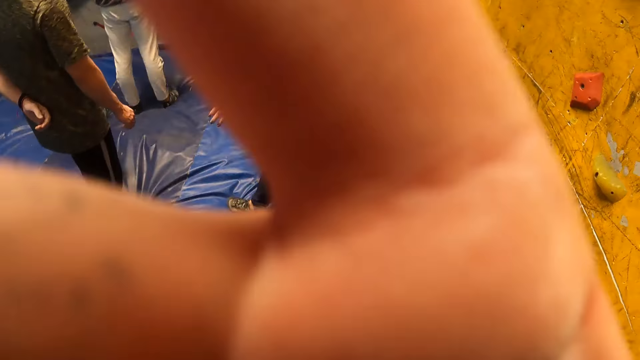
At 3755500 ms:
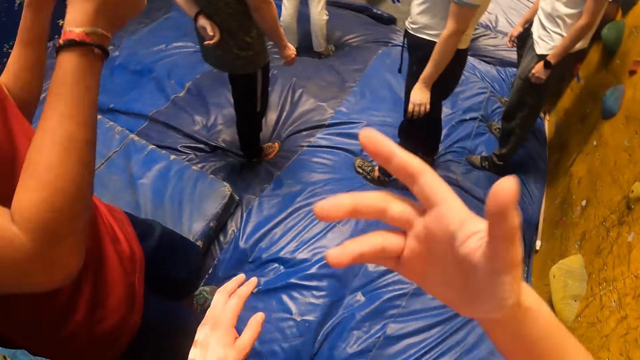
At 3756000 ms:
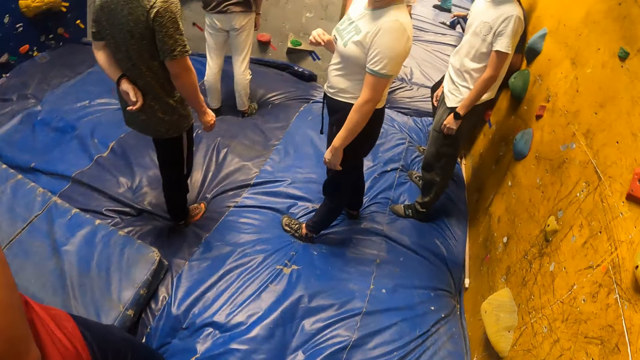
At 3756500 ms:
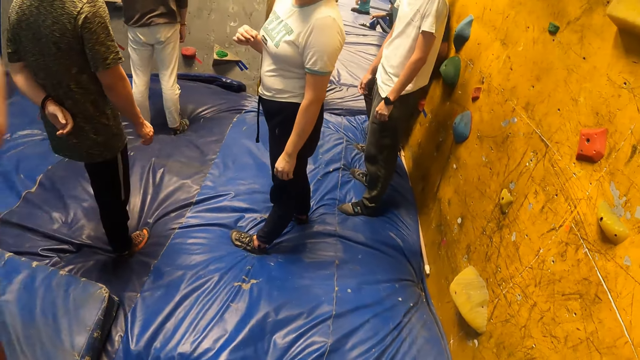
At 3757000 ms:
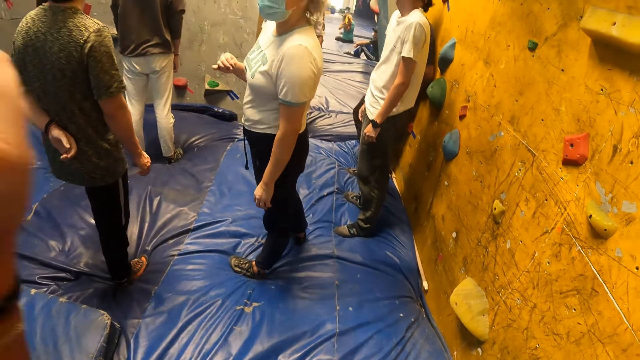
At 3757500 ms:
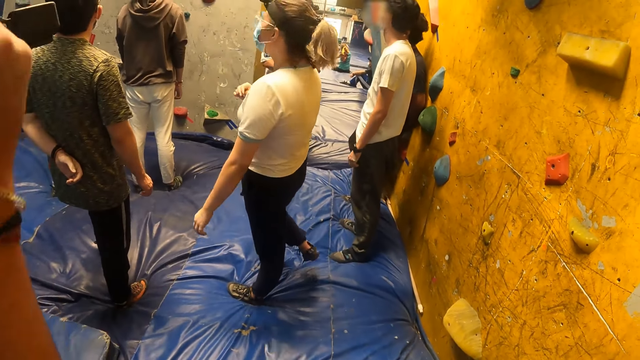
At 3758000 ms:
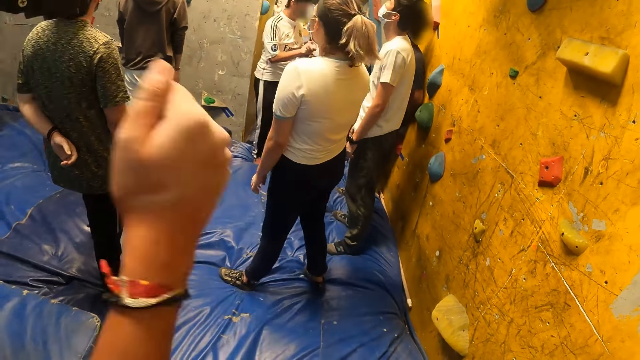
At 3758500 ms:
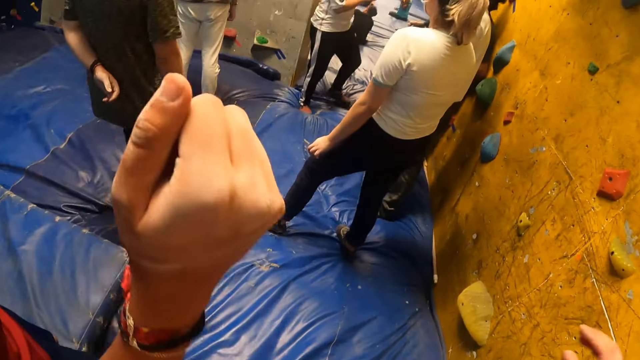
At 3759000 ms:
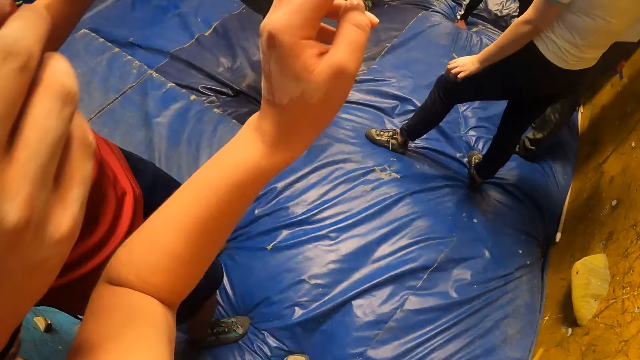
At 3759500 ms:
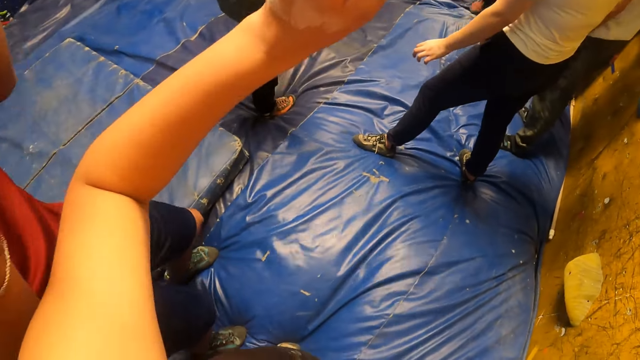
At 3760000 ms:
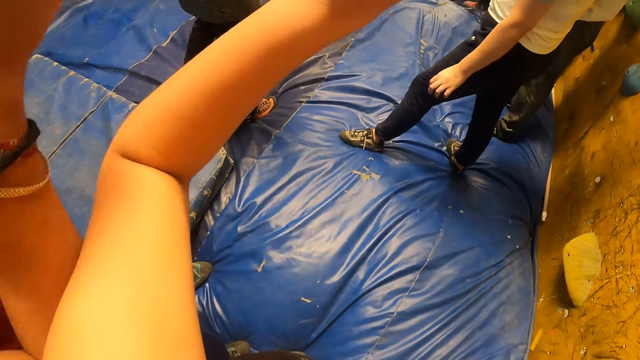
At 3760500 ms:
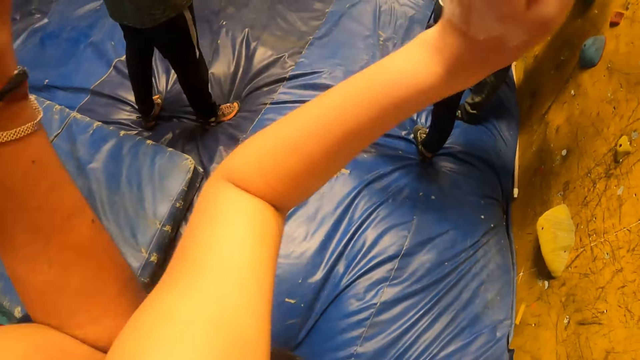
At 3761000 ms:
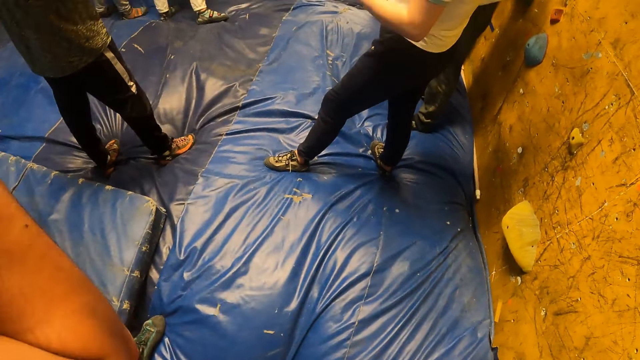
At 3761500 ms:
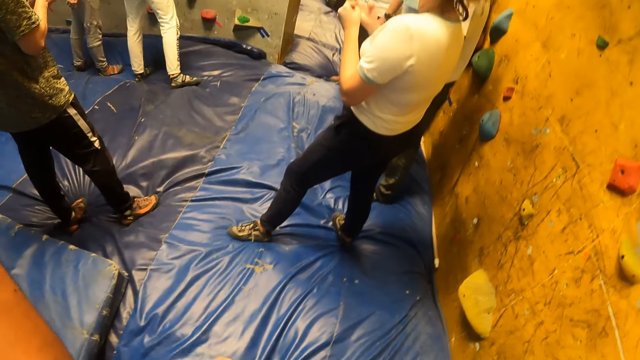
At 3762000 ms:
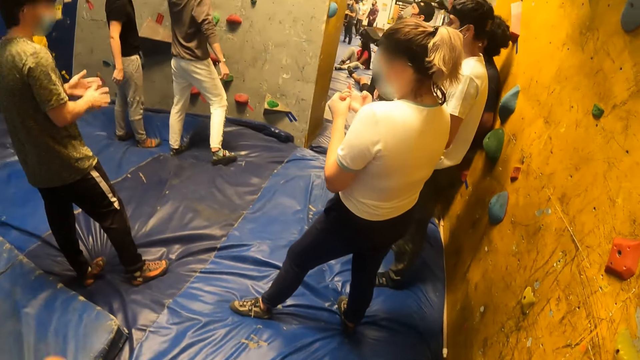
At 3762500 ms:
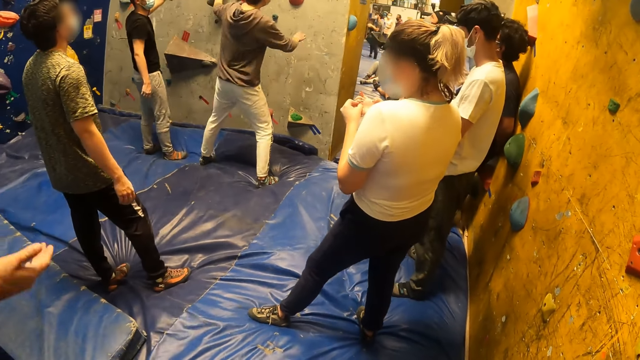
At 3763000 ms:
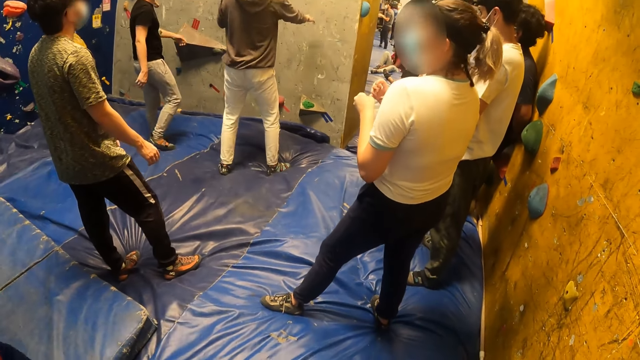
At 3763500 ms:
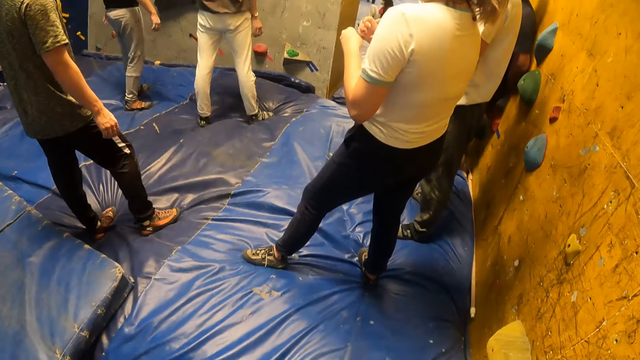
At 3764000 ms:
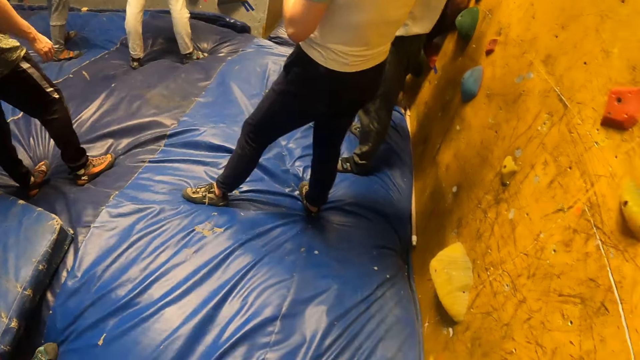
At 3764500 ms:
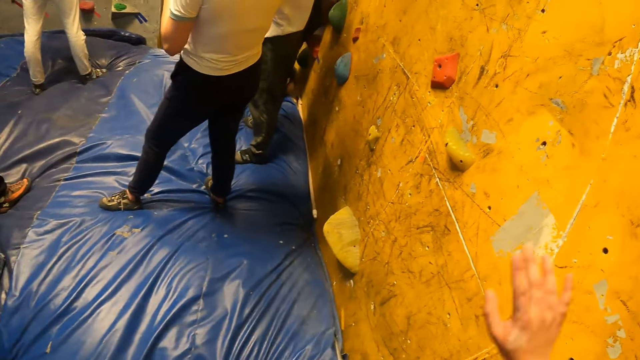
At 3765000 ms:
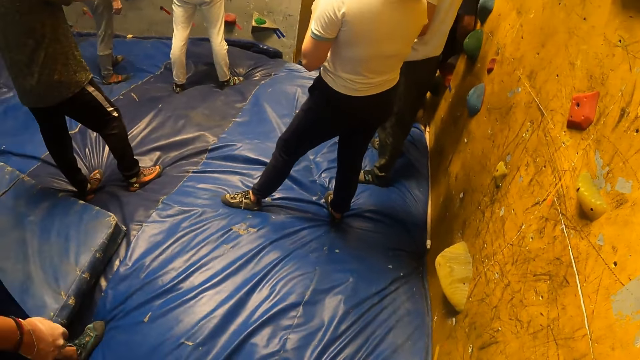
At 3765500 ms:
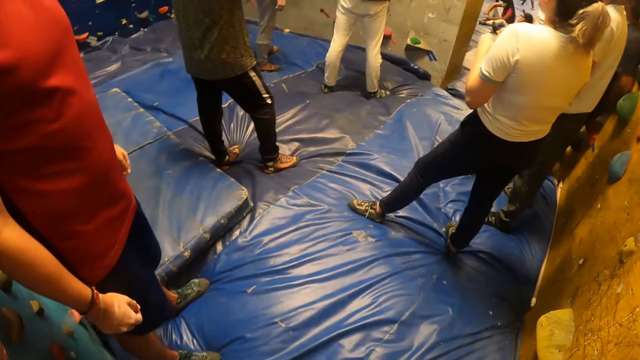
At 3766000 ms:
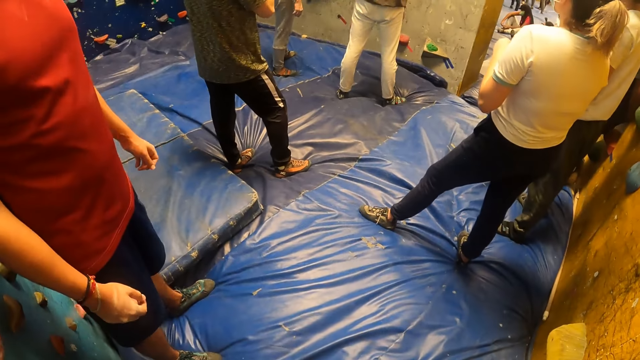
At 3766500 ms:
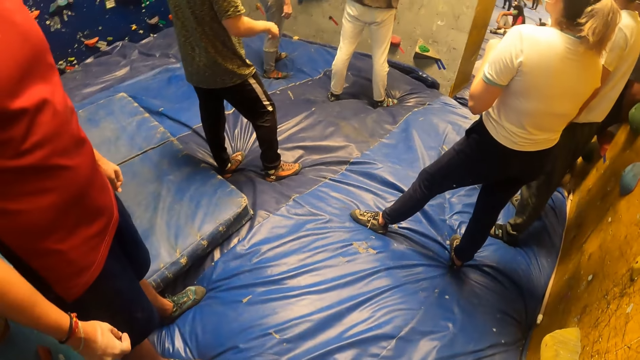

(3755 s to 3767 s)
The camera wearer adjusts the camera on her head with her right hand. She touches her face. She interacts with the man. She dances.

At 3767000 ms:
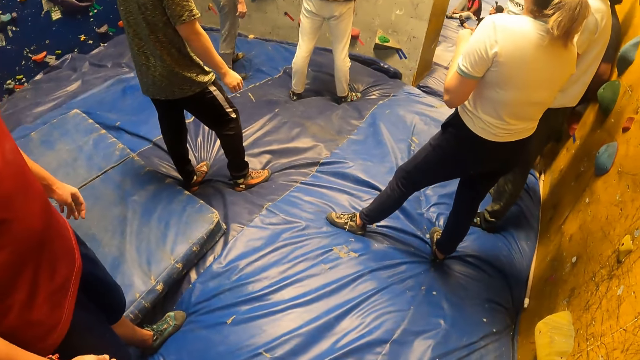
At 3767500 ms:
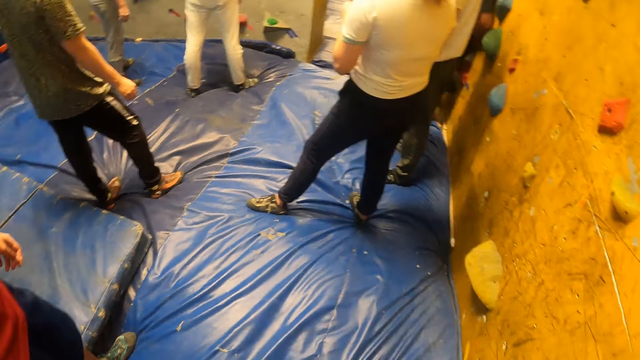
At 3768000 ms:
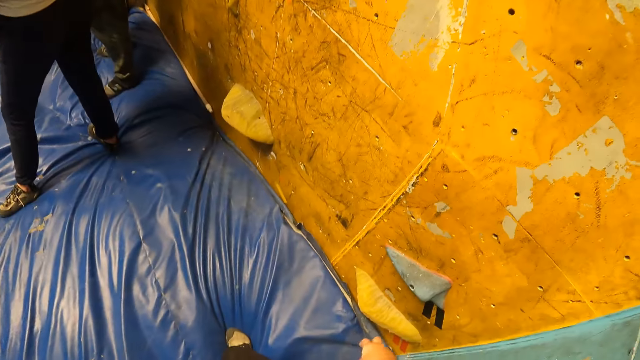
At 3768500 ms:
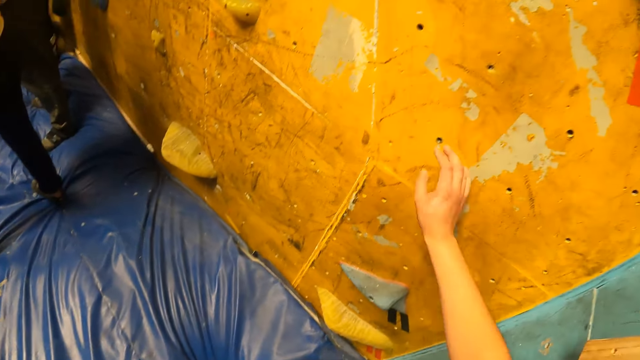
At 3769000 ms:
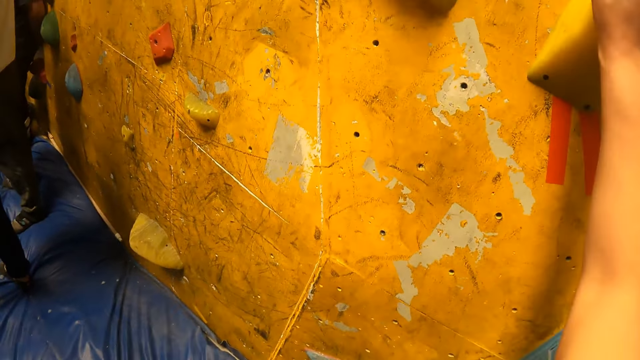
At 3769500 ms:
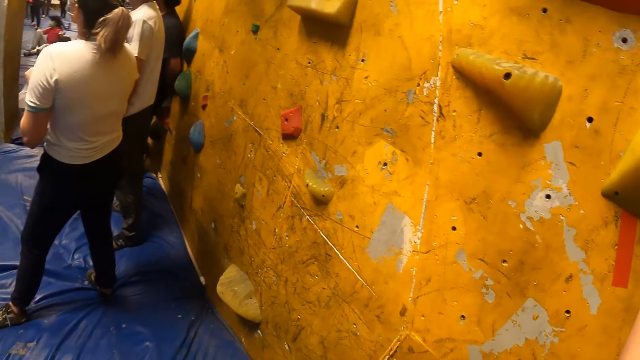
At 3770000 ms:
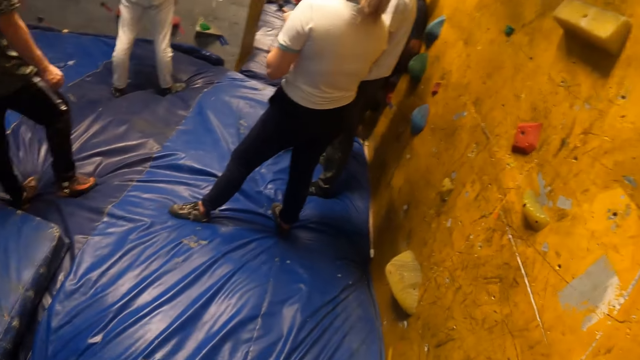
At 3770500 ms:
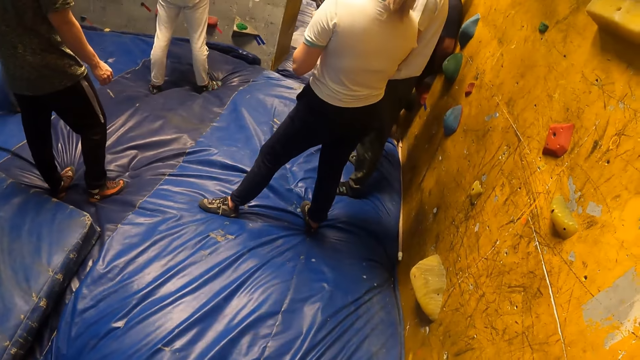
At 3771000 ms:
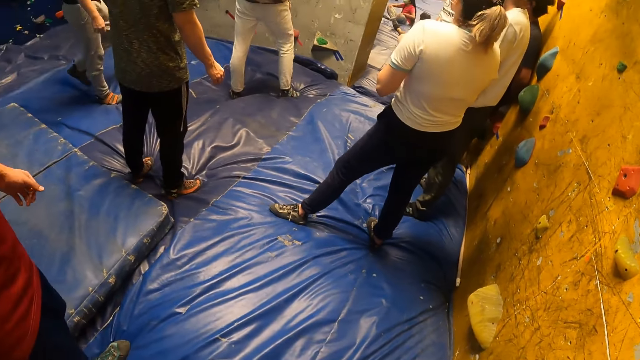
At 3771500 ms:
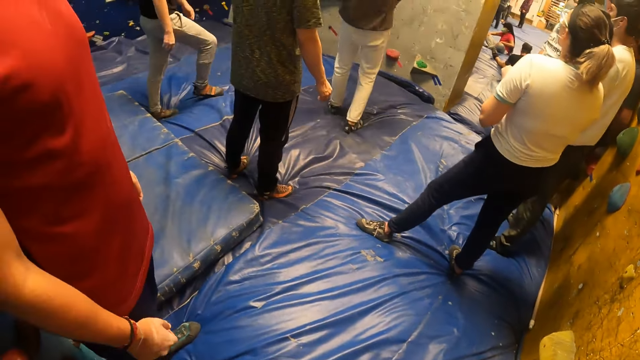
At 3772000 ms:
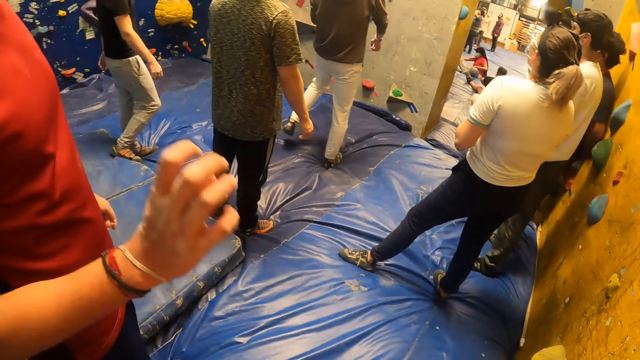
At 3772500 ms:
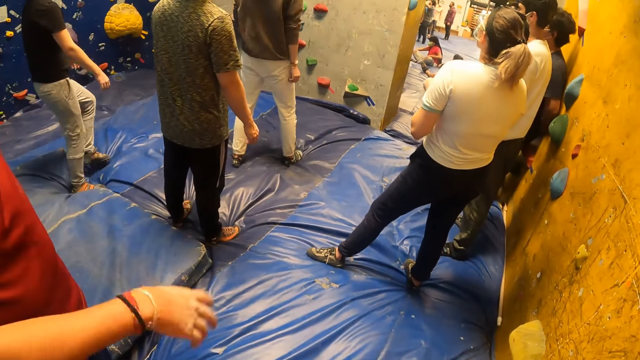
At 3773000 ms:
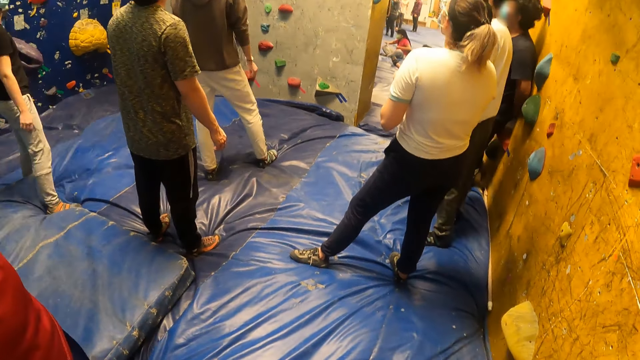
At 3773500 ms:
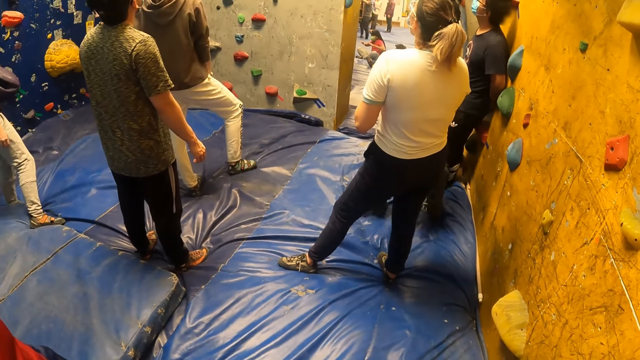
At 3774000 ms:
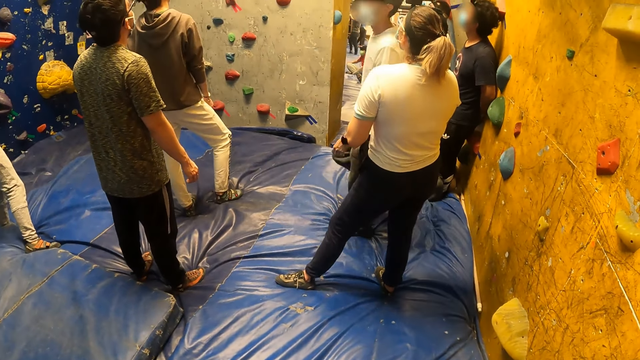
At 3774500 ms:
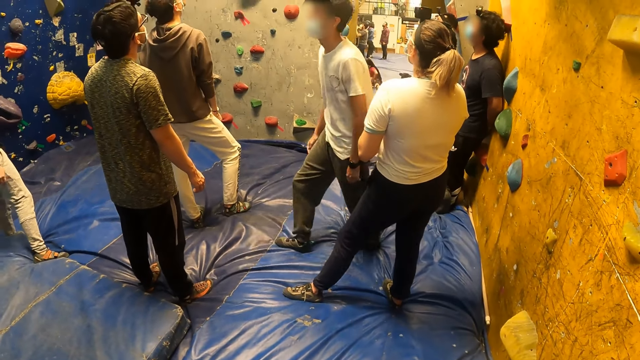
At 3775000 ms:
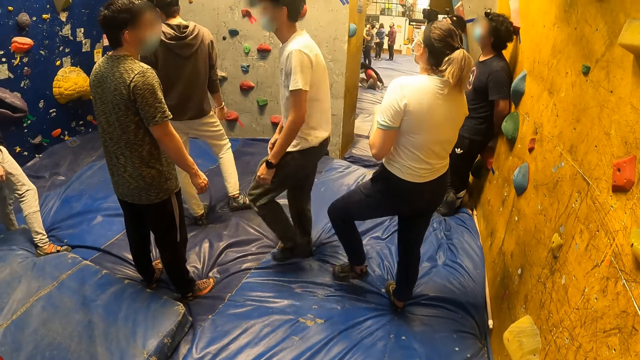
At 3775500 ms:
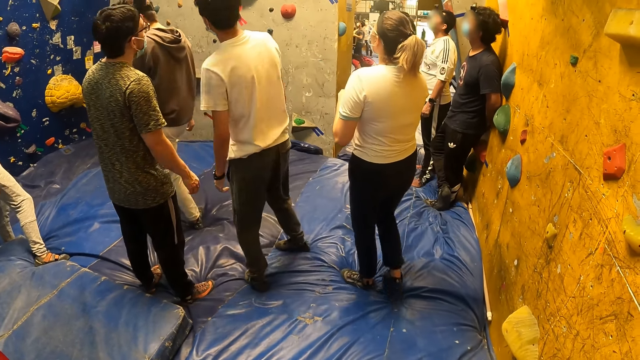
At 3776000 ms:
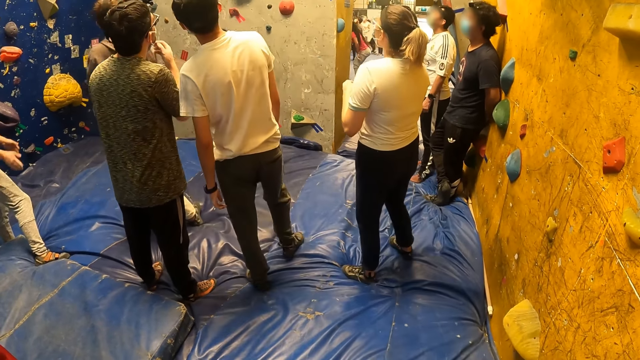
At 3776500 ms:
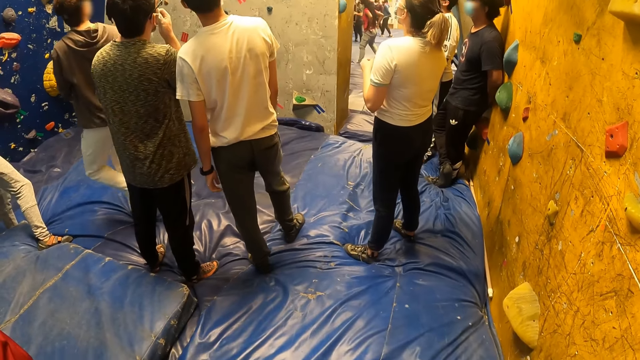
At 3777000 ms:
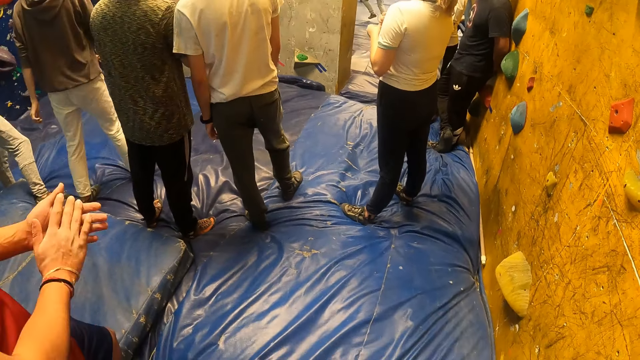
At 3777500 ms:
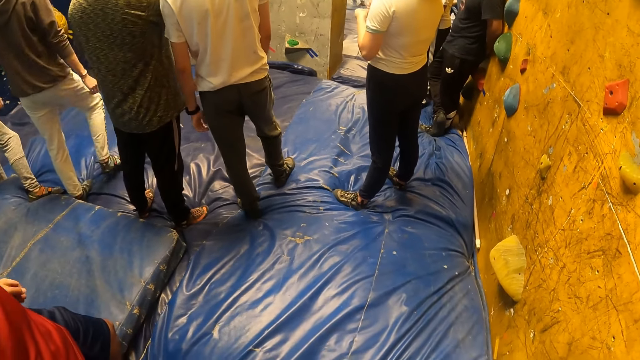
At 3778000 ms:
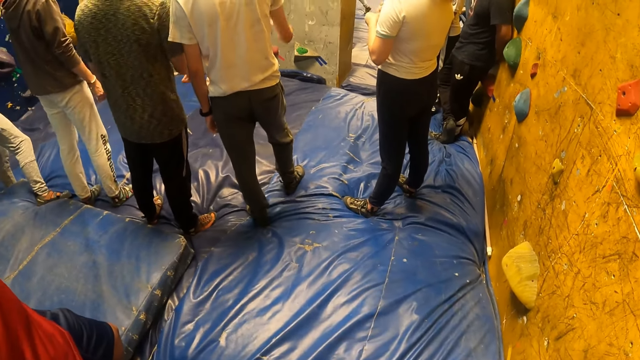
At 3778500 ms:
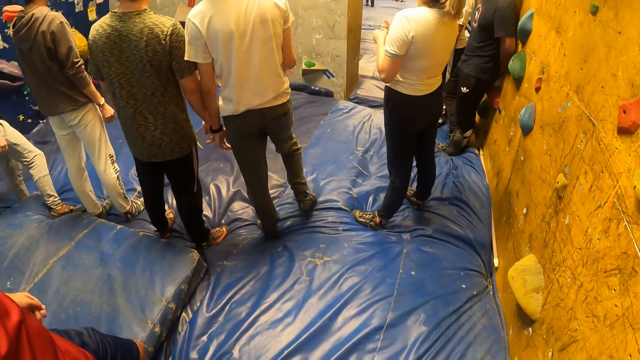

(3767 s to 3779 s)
The camera wearer holds a rock on the wall. They interact with a man.
